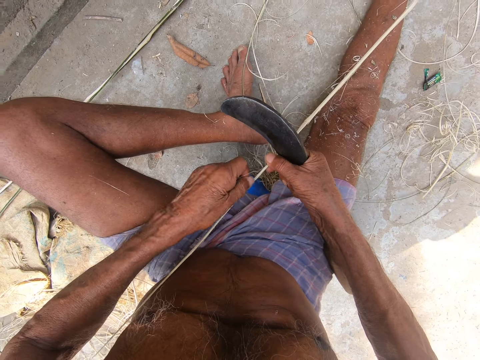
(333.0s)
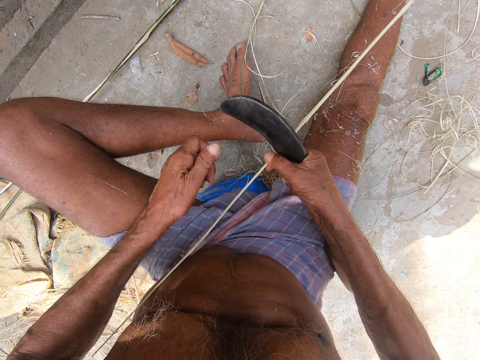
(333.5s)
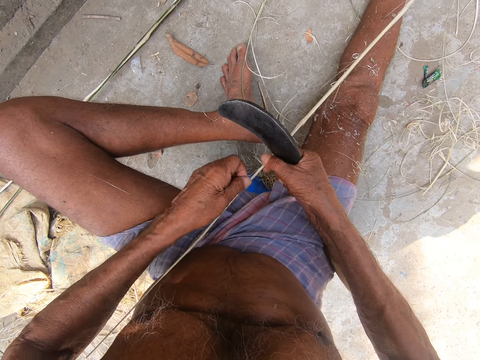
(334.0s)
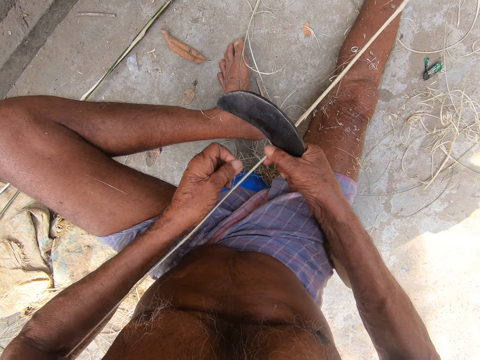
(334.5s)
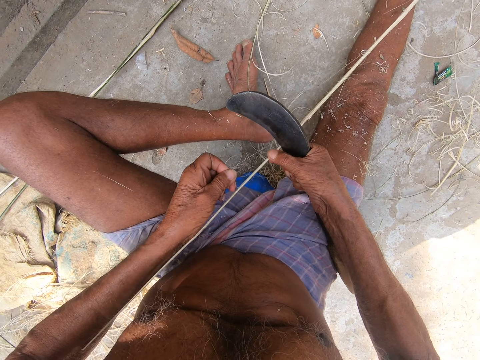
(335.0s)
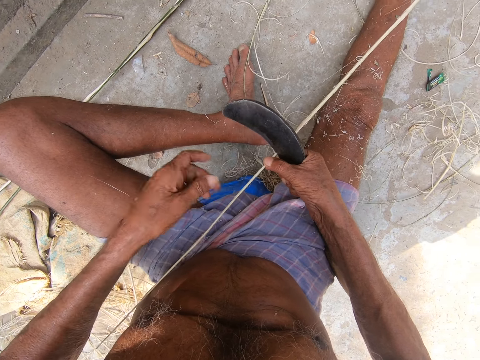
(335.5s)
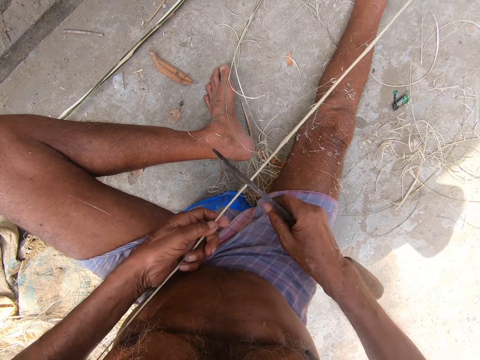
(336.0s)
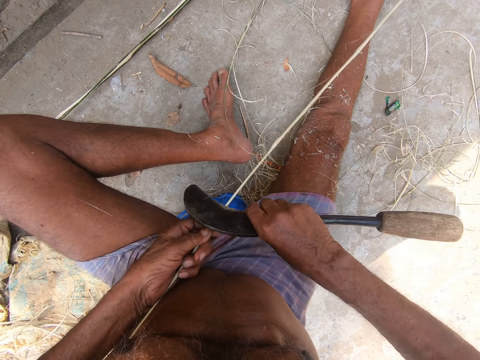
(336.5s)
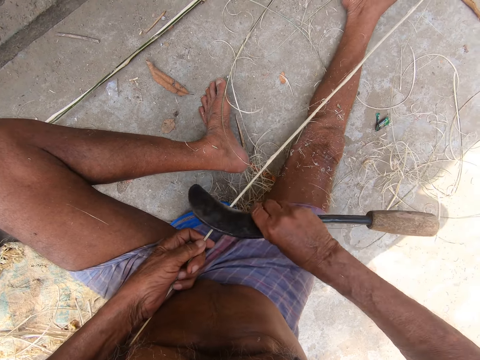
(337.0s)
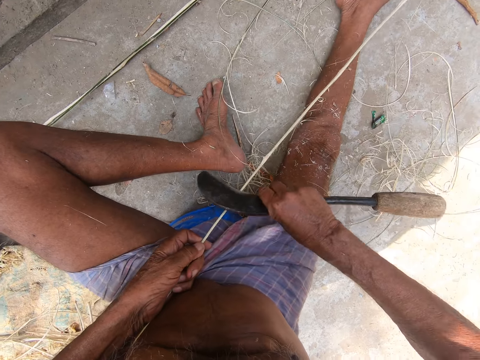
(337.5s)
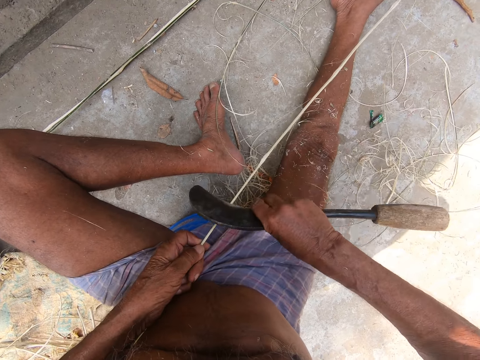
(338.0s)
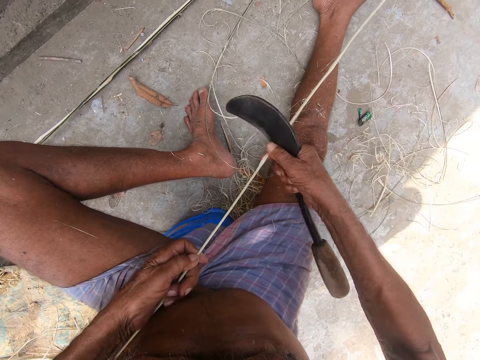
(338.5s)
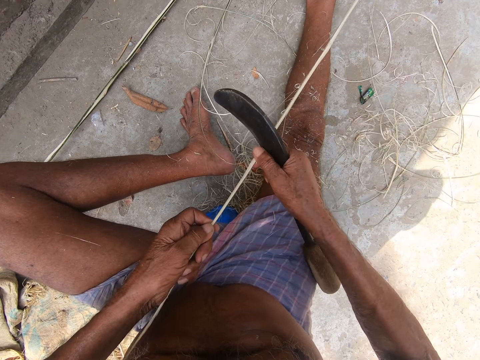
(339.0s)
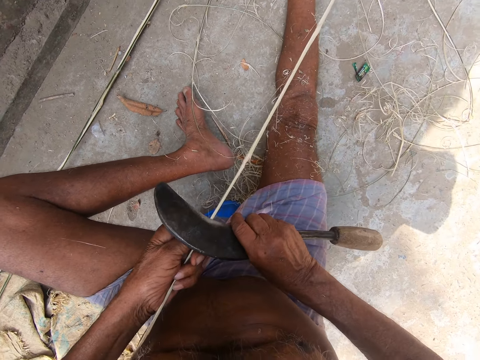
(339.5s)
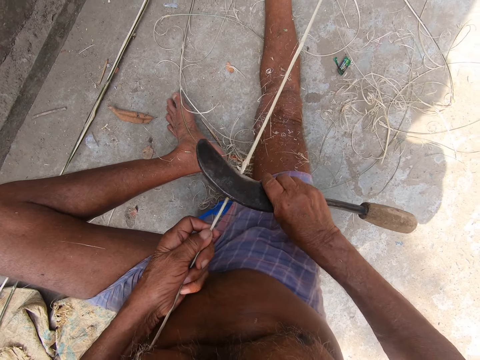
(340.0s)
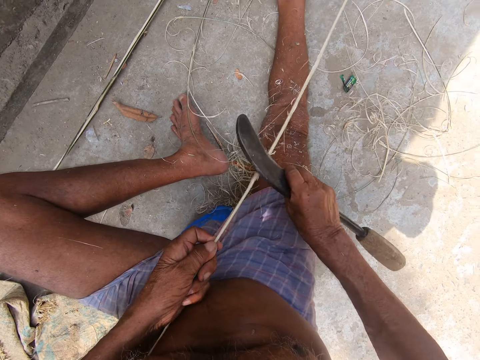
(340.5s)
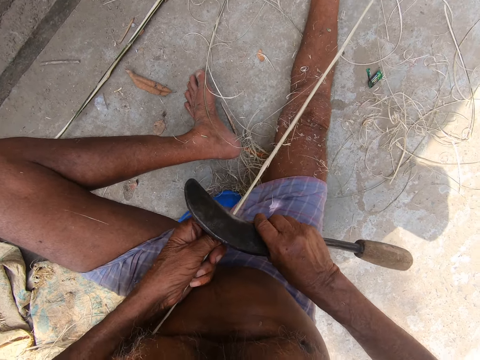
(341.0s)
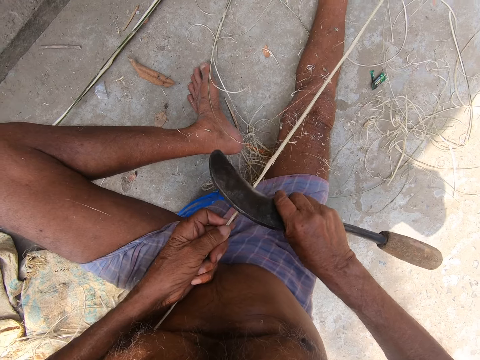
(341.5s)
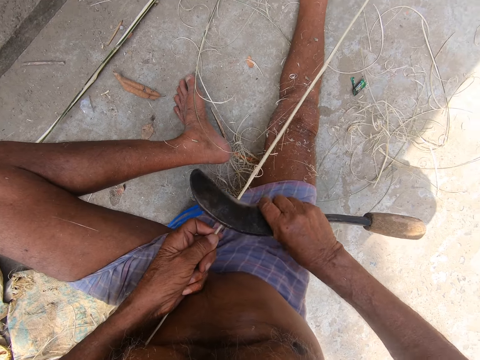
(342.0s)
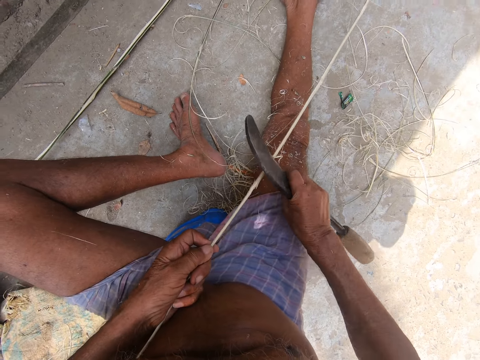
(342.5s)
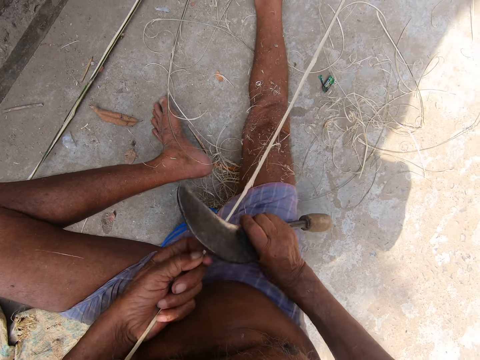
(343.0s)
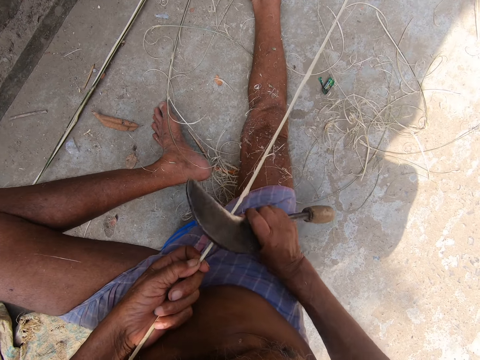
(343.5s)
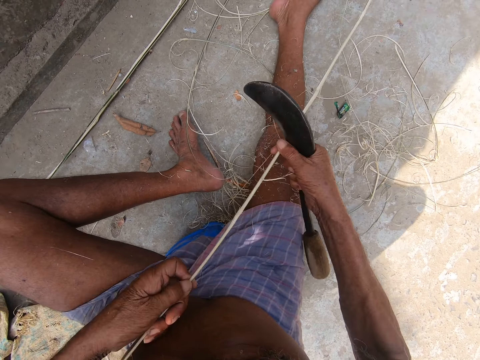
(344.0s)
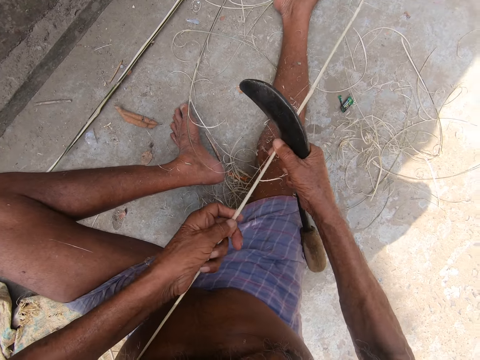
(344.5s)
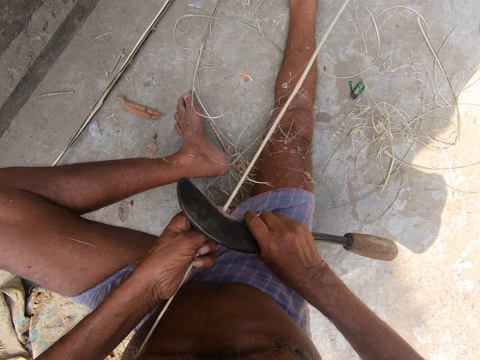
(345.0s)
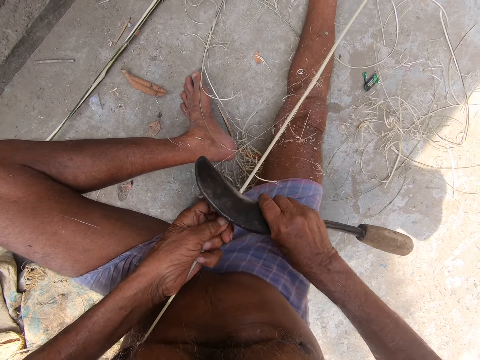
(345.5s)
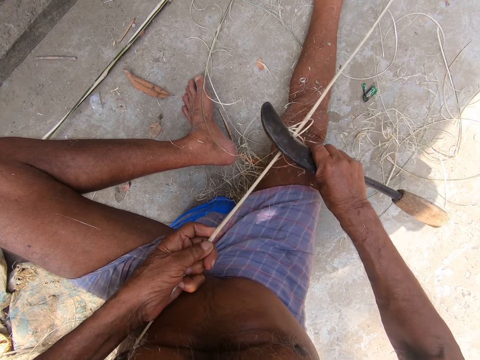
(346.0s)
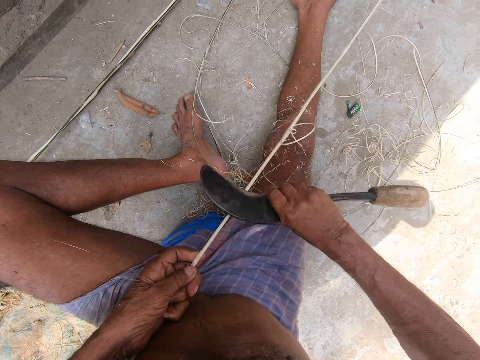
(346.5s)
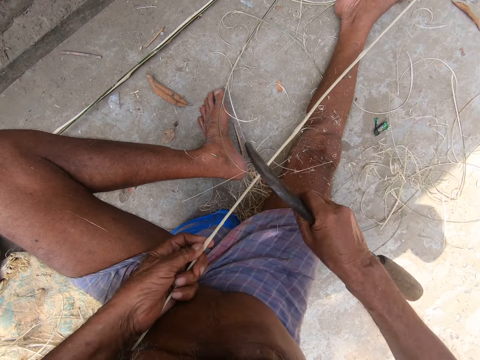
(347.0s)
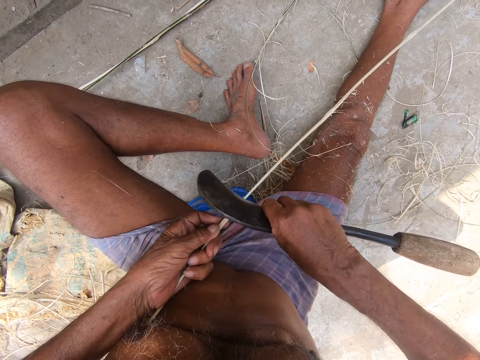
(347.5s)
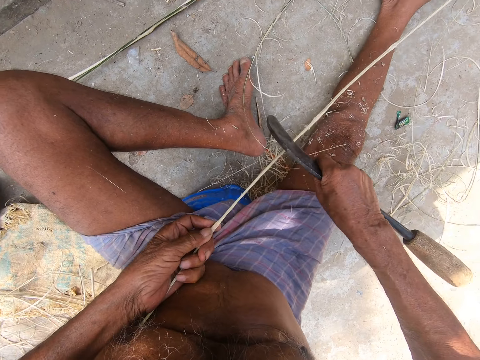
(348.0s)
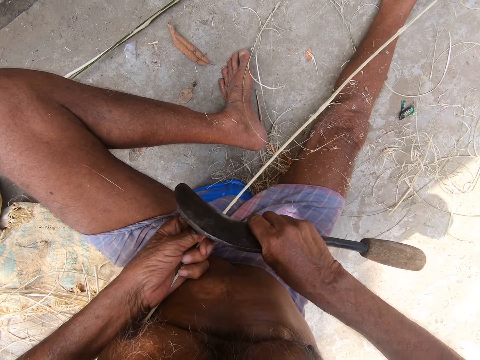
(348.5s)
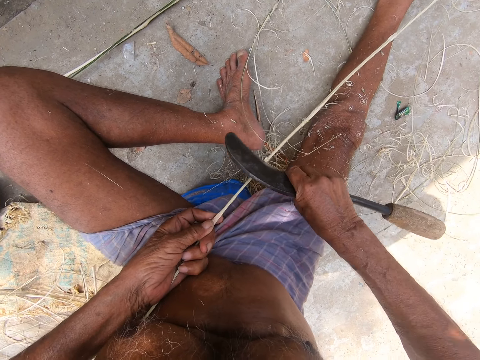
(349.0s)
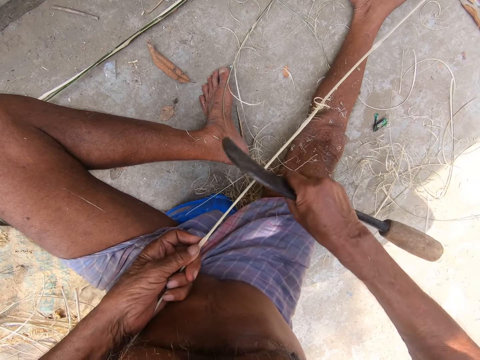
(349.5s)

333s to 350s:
The camera wearer cuts a stick with a knife. They peel bark from the twigs with a sickle. They adjust the twig. They peel bark from the twigs with the sickle. They adjust the twig. They peel bark from the twigs with the sickle.

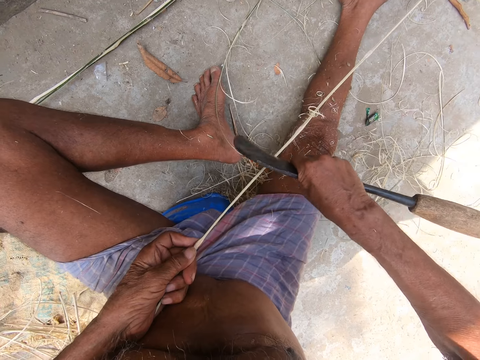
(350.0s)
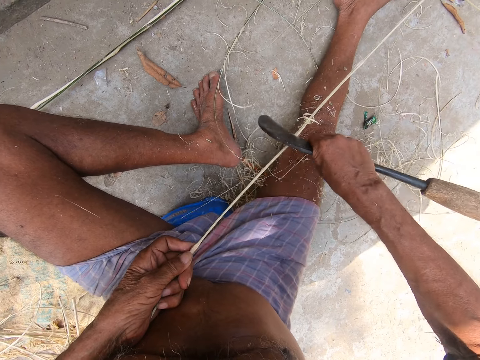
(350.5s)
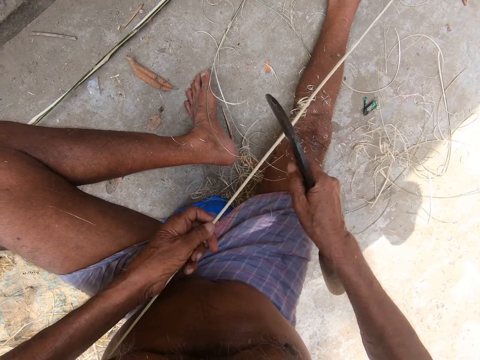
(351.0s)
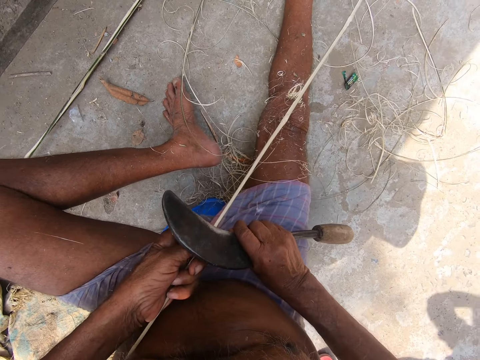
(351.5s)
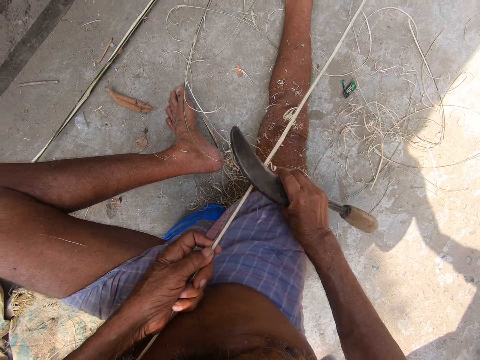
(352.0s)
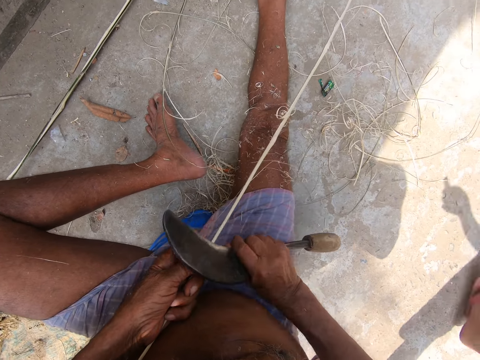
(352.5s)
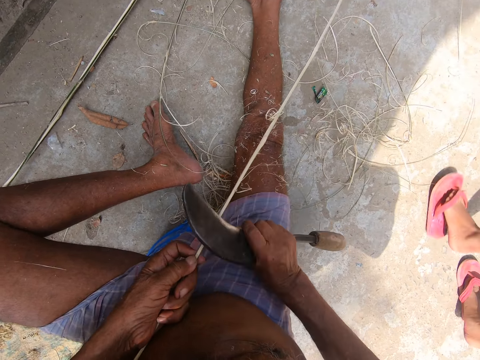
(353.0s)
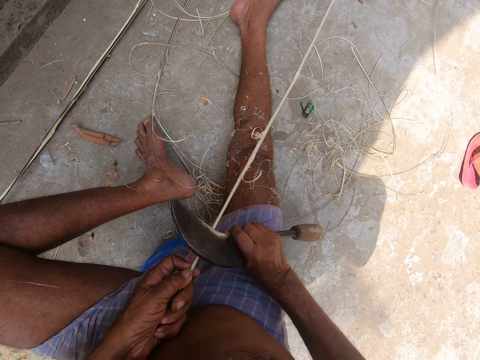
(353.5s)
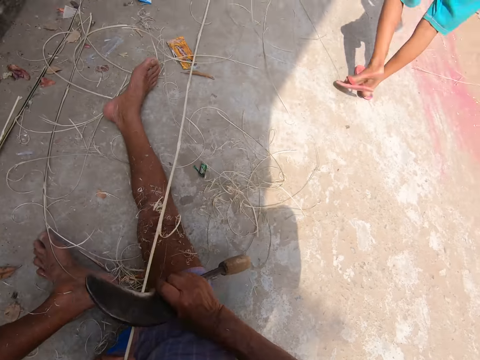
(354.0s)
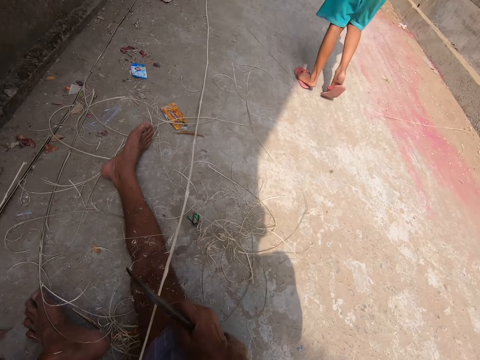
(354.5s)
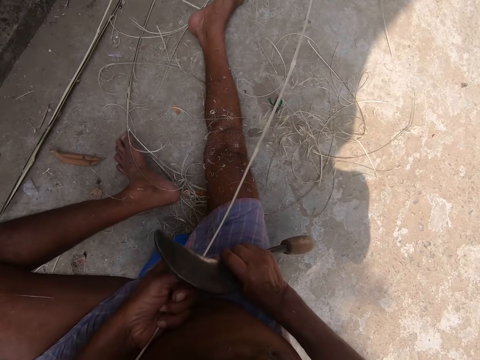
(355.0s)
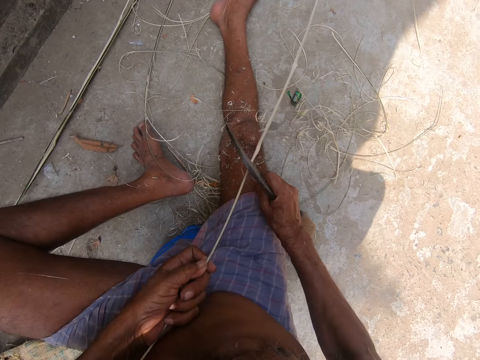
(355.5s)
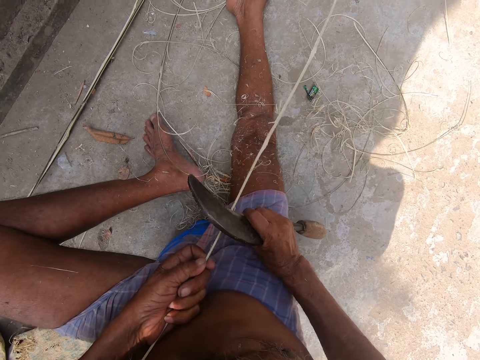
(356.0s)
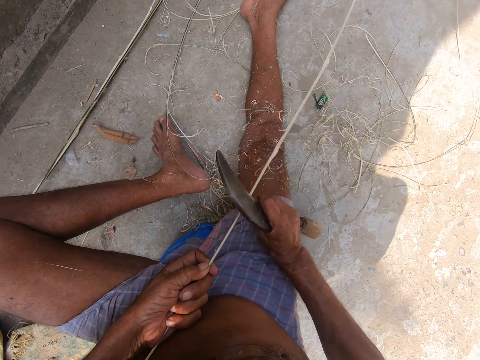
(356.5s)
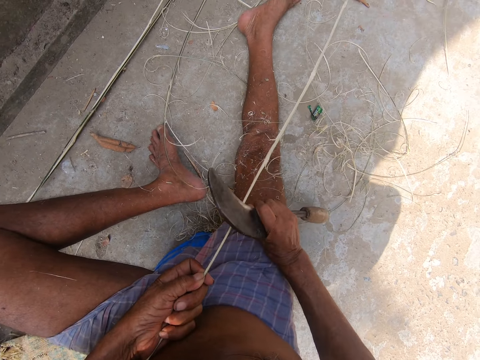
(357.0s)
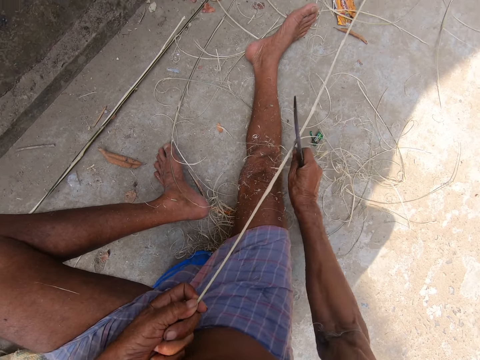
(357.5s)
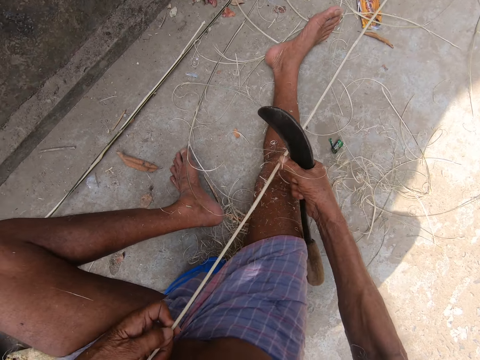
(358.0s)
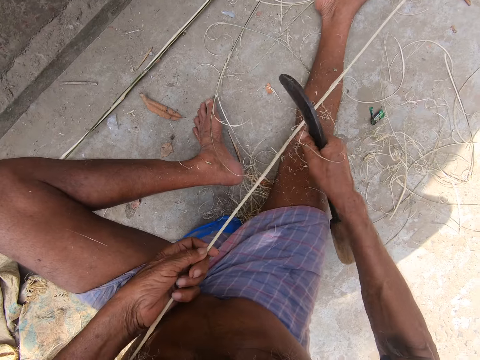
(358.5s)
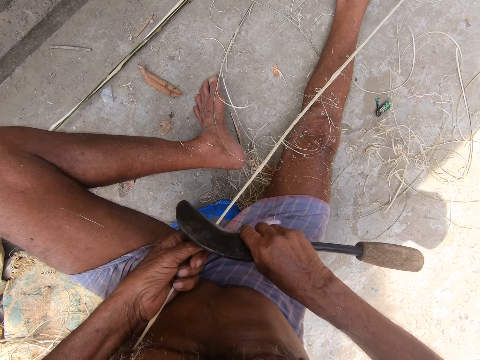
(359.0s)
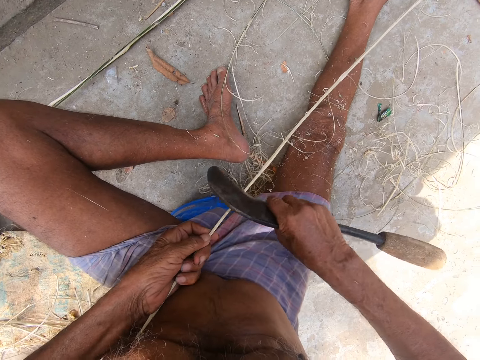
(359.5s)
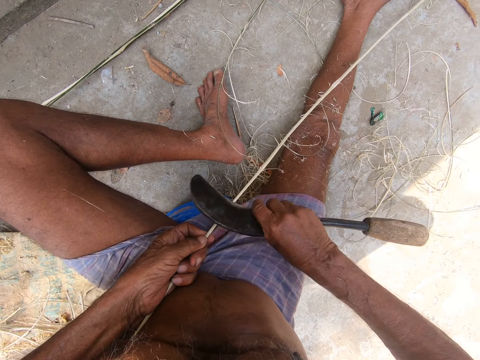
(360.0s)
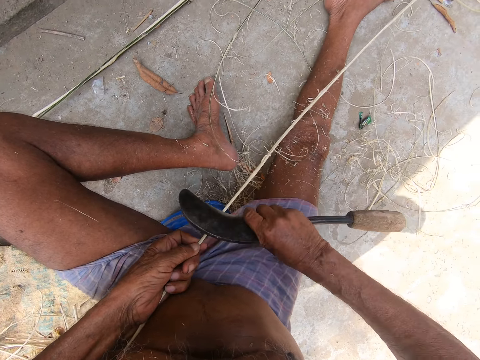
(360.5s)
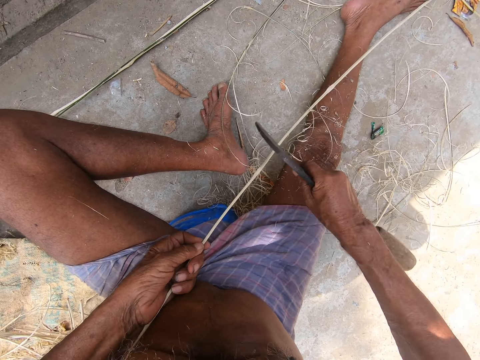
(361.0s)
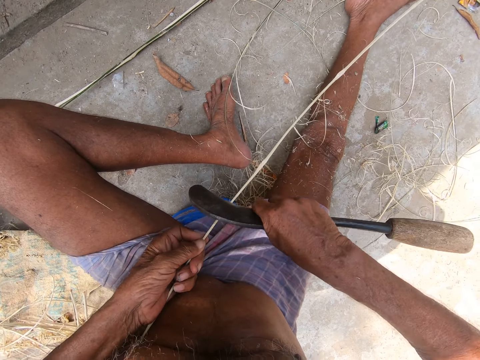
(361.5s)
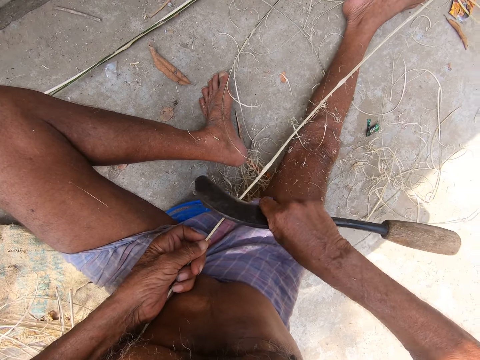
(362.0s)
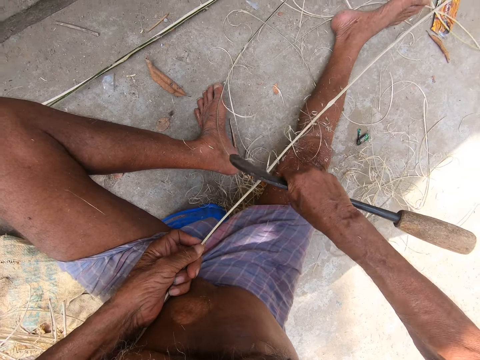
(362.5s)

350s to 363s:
A man walks across. The camera wearer cuts a stick with a knife. They adjust a twig. They peel bark from the twigs with a sickle.
